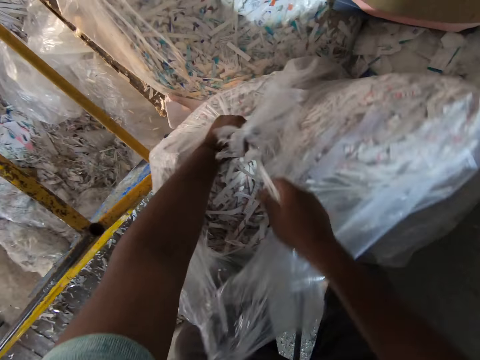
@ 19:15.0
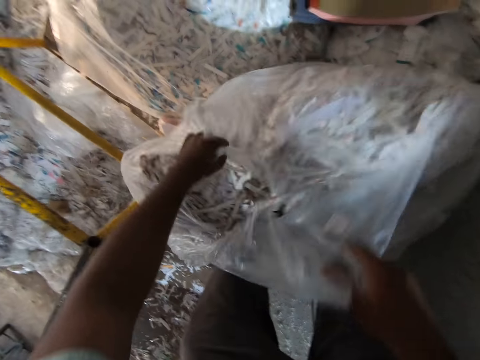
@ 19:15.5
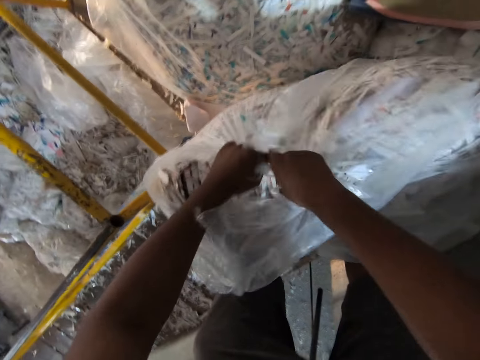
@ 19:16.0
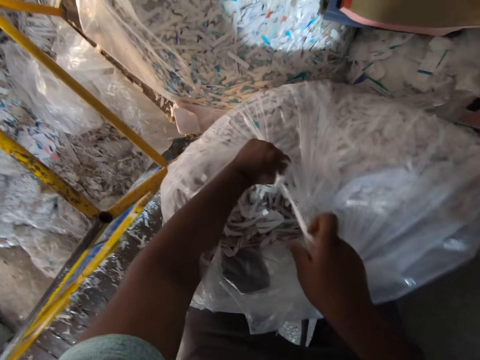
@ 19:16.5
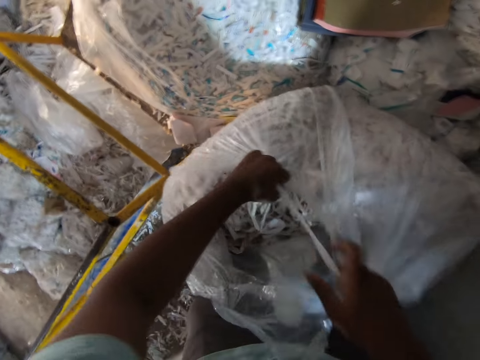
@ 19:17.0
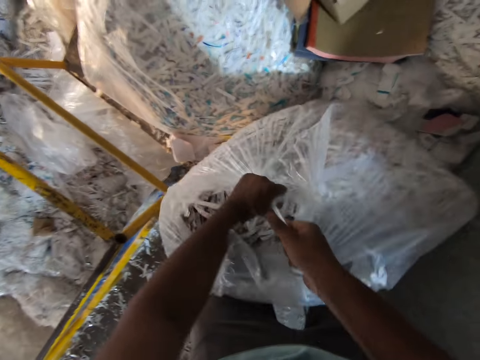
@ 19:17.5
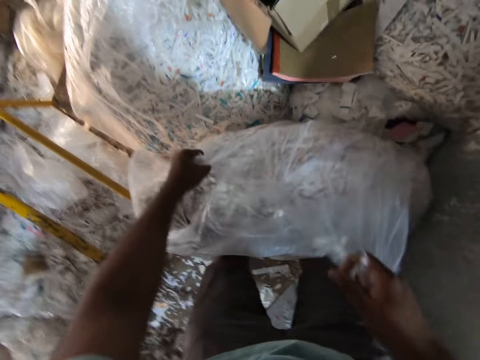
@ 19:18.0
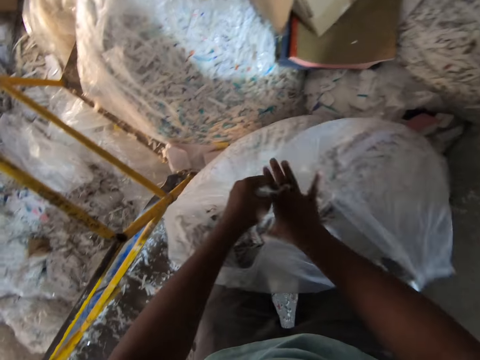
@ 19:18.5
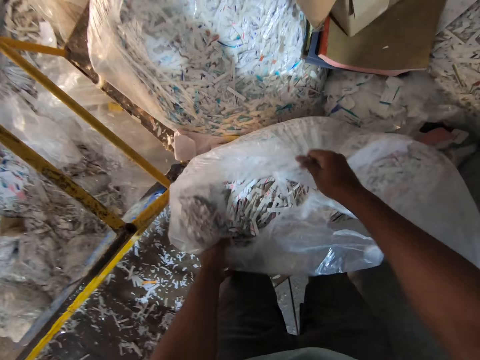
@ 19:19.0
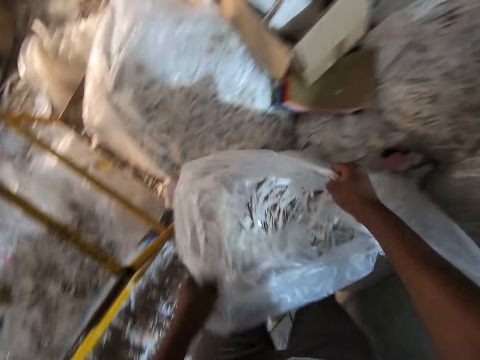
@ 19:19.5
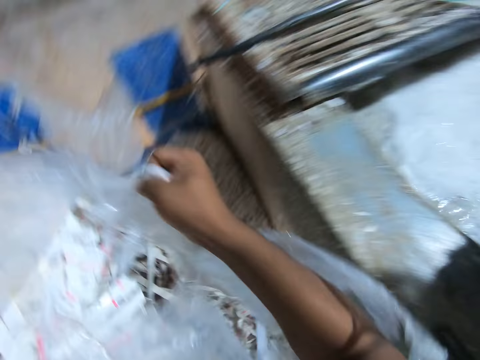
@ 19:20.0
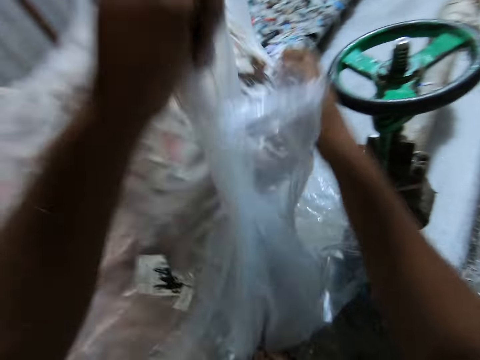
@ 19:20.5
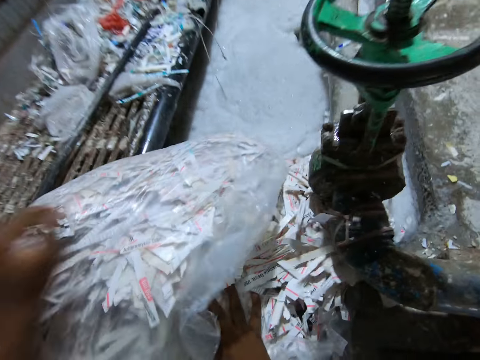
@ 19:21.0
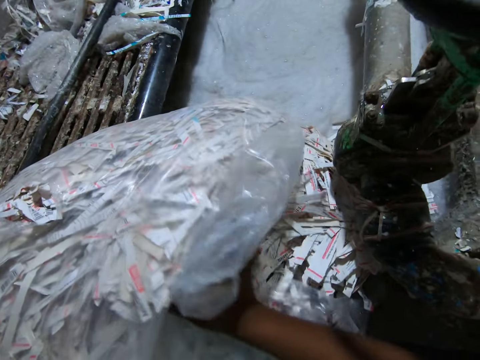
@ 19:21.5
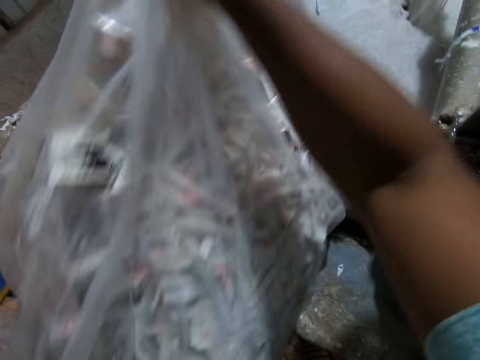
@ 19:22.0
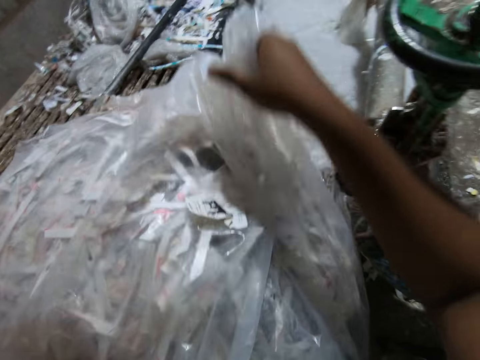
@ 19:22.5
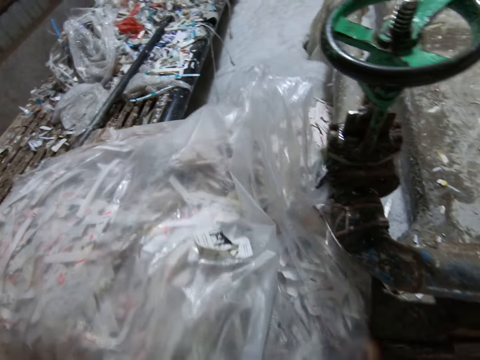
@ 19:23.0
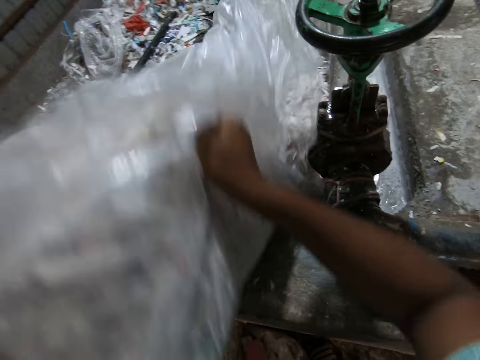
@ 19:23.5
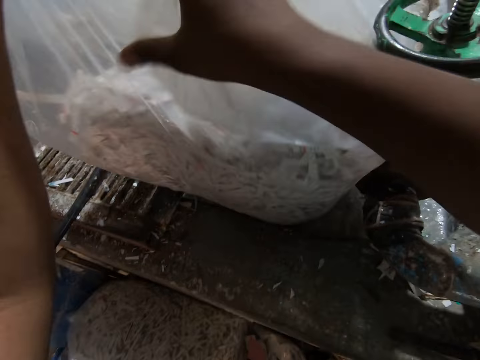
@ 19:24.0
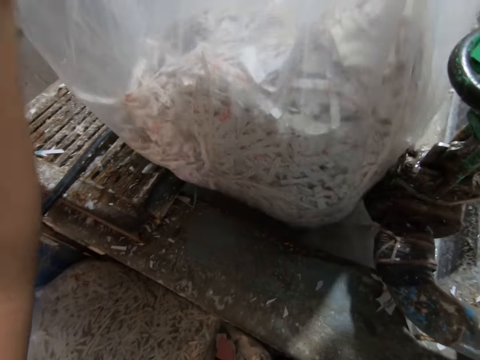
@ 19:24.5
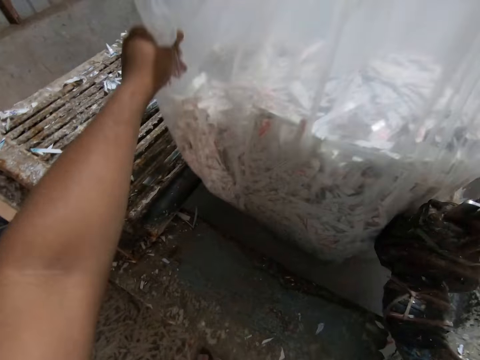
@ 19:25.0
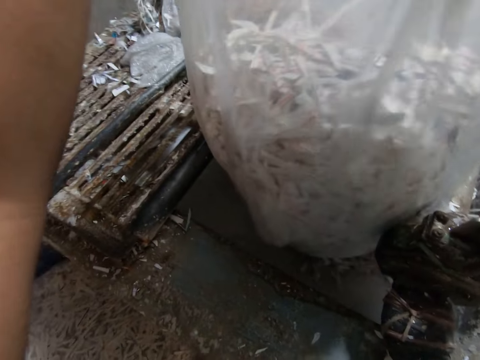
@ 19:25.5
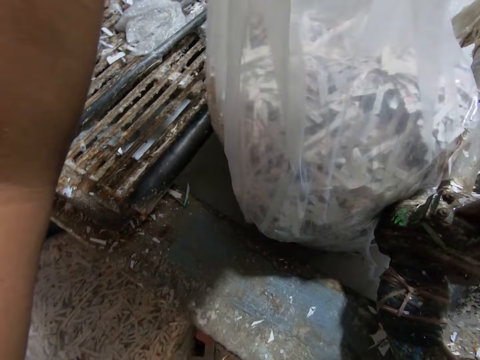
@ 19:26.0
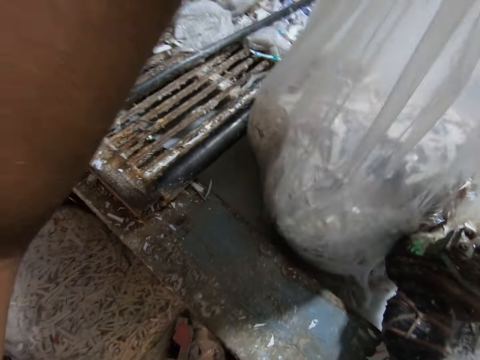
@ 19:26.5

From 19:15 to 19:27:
The camera wearer picks the sealing bag on the floor with both hands. They drop the sealing bag on a ledge of a pulp mixer. They pour papers from the sealing bag on the ledge into the pulp mixer with both hands.

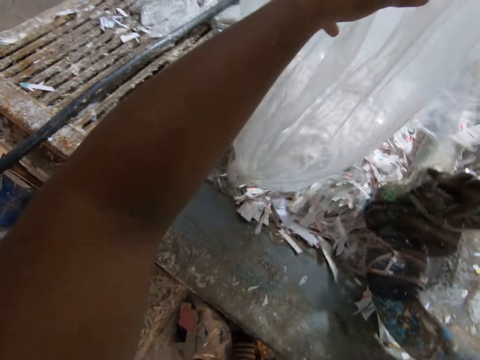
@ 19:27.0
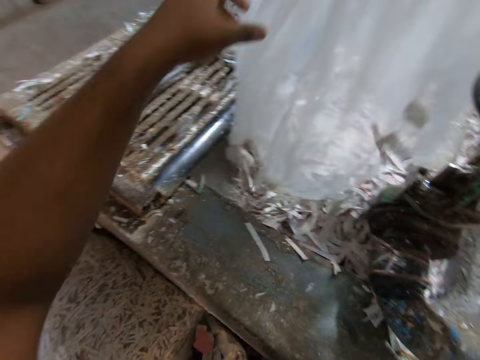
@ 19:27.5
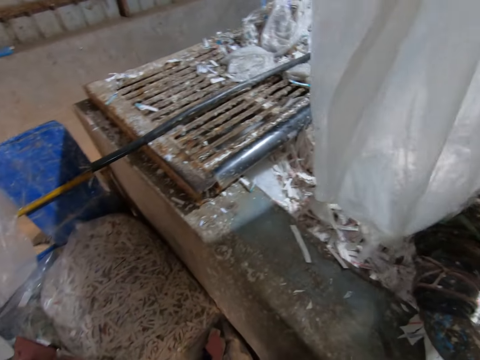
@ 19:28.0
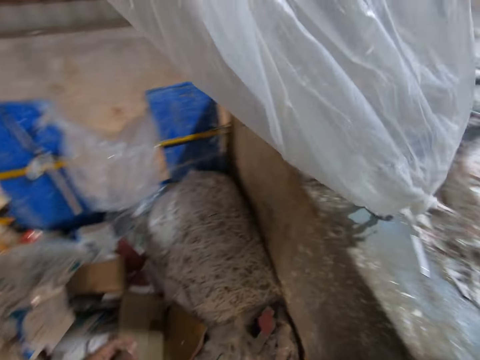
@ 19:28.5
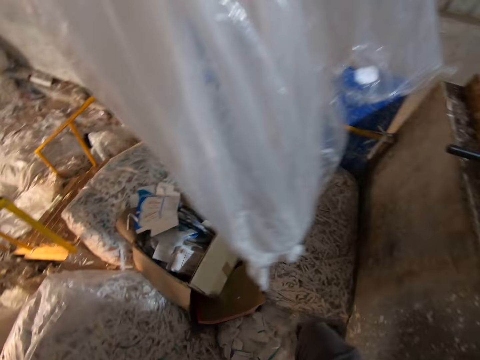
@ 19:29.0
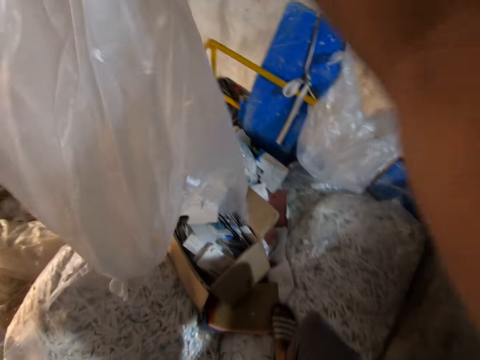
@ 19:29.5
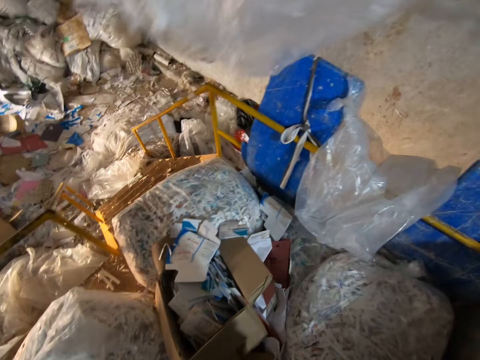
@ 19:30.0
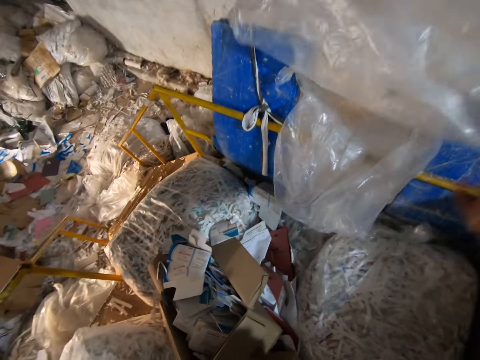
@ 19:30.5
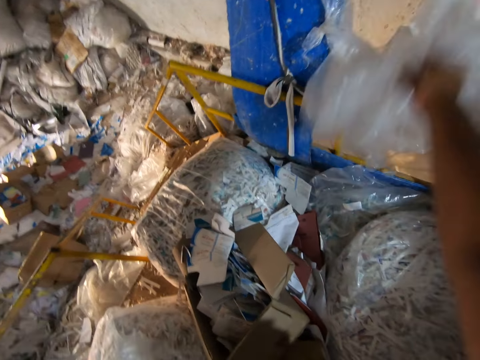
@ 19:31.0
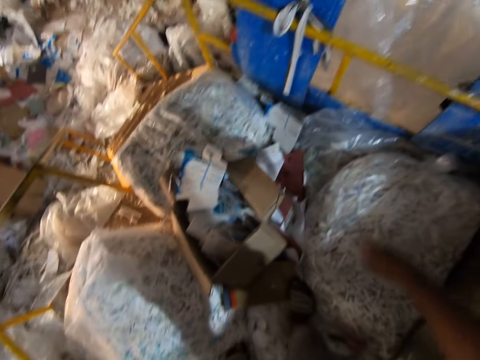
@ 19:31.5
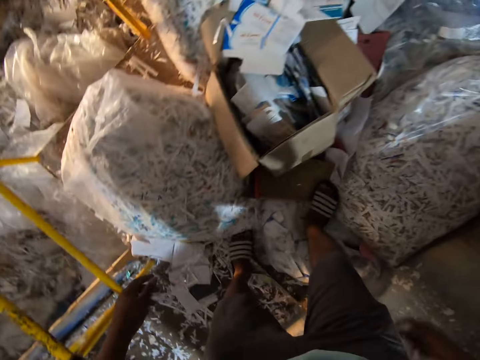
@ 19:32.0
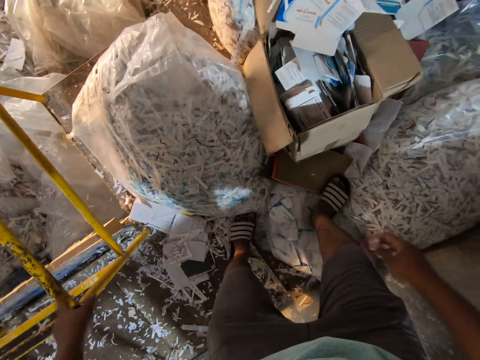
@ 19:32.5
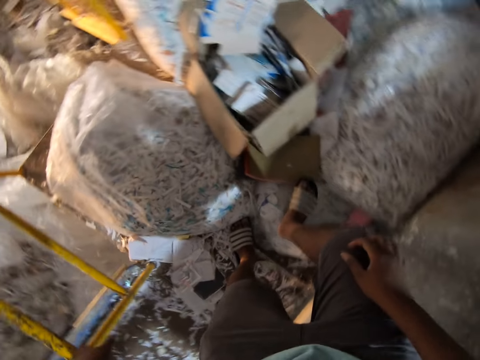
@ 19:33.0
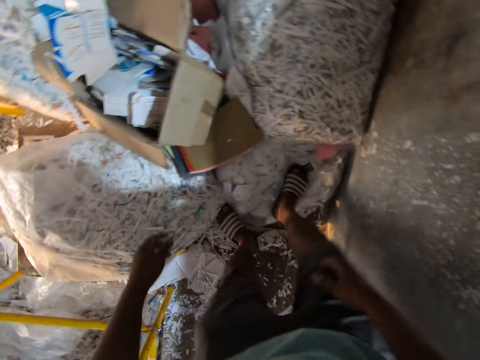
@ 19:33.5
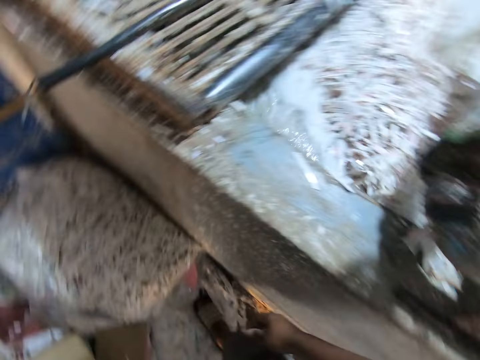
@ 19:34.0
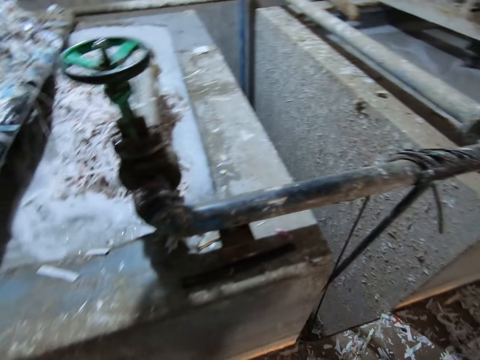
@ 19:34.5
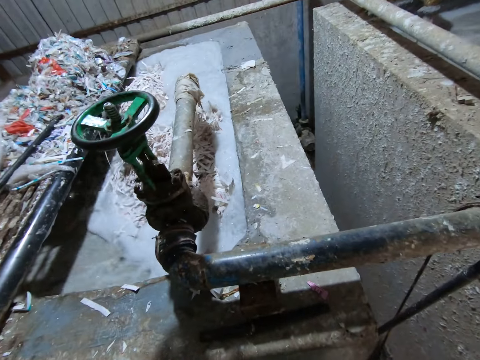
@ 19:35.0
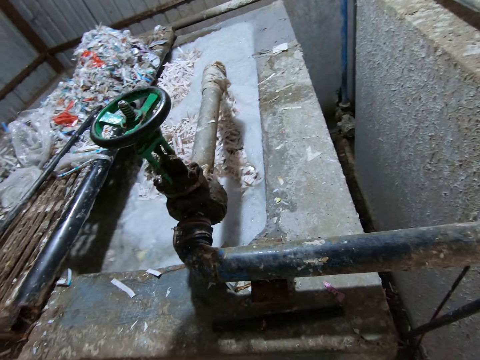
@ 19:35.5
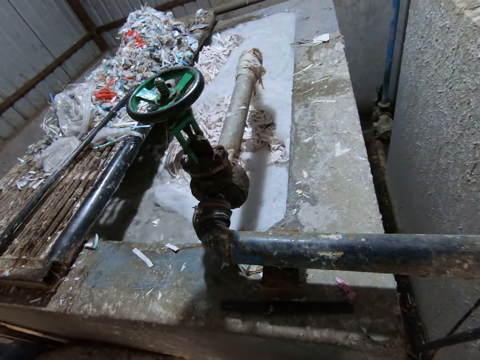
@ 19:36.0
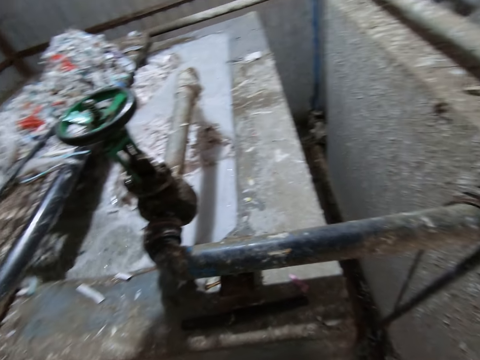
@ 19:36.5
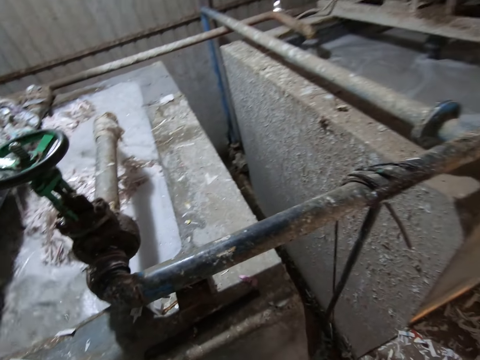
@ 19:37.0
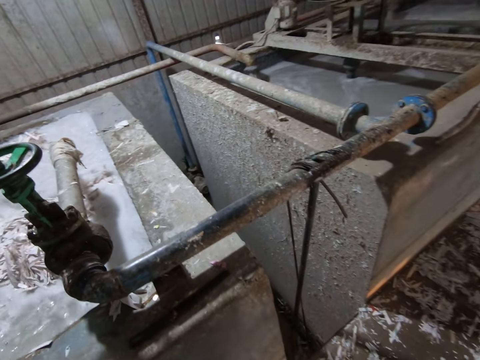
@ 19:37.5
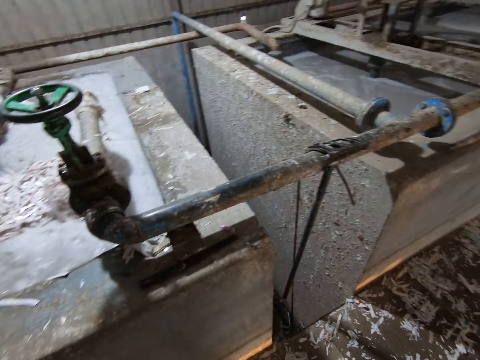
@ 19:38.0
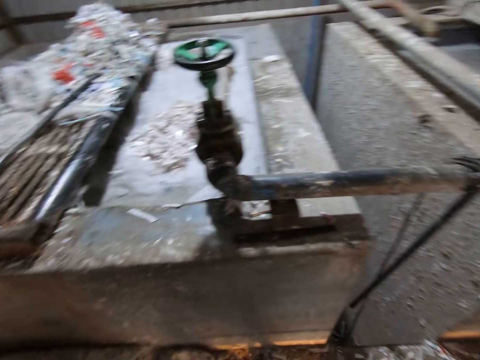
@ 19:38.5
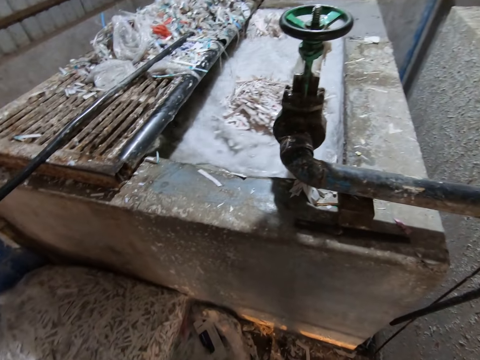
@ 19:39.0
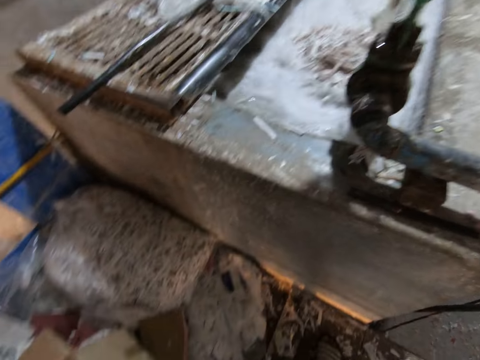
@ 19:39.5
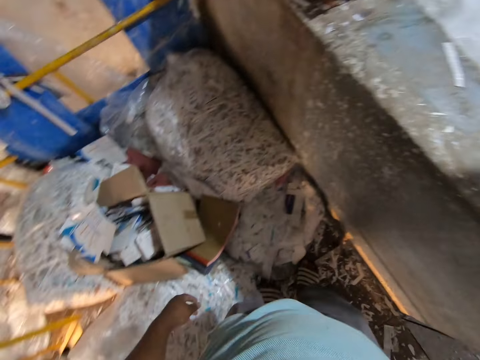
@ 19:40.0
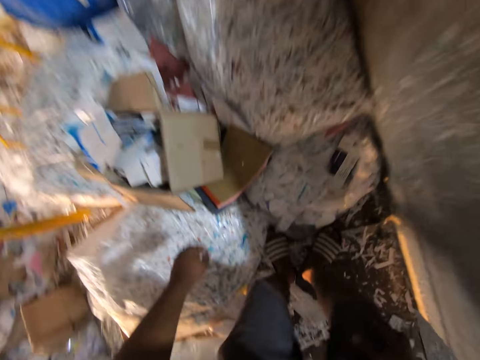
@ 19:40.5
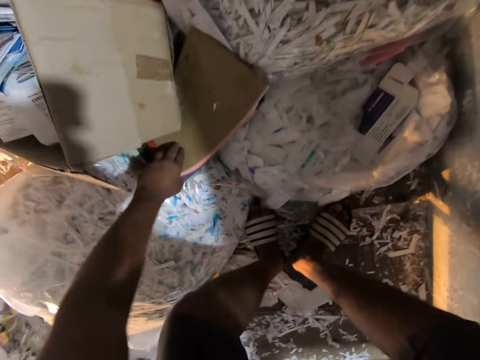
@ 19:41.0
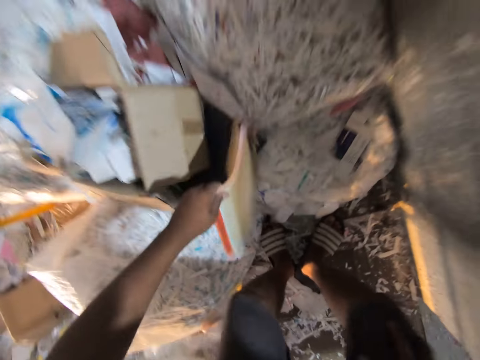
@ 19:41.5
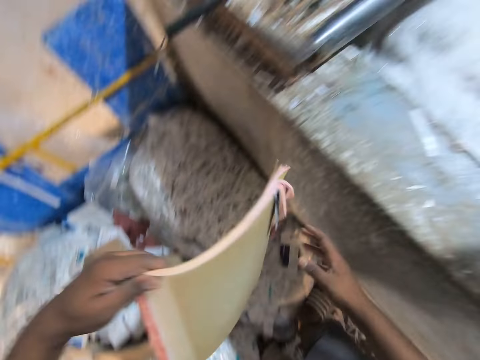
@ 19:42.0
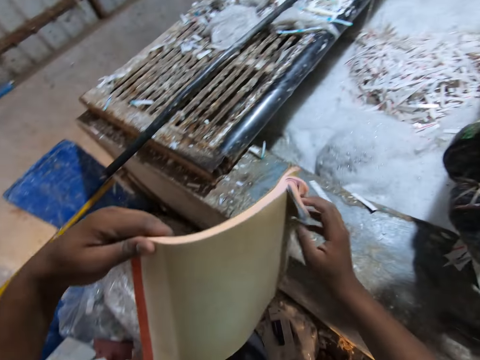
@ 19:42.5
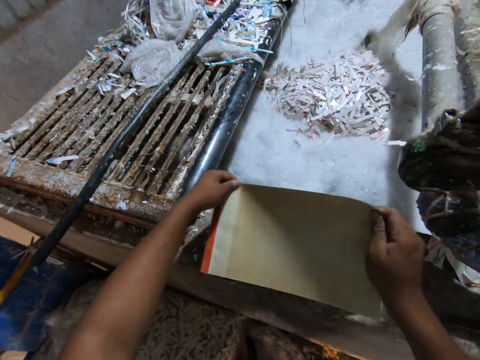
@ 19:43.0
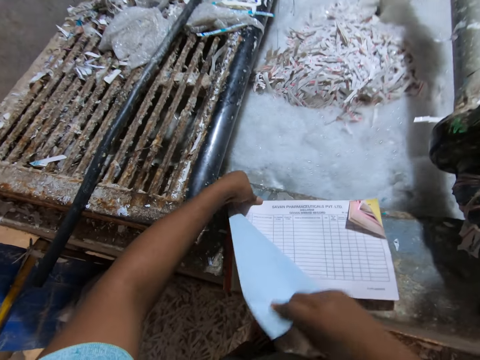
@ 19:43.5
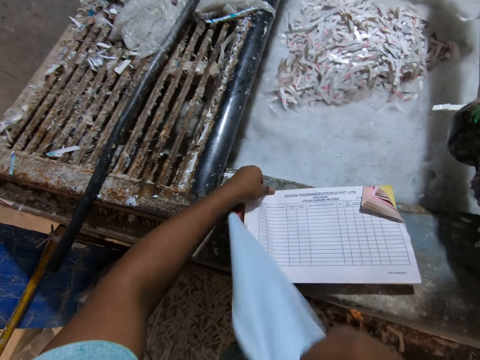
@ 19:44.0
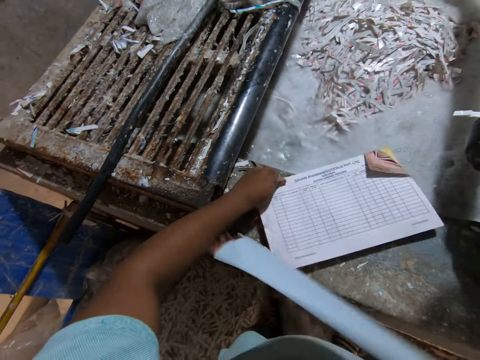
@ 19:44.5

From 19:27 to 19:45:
The camera wearer drops the sealing bag on the floor with his right hand. He puts the paper aside. He drops a sealing bag from a ledge on the floor with his right hand. He stares at the sink. He picks up a book on some sealing bags on the floor with his left hand. He holds the book with both hands. He drops the book on the ledge of the pulp mixer with both hands. He tears a cover of the book in his left hand on the ledge of the pulp mixer with his right hand.
